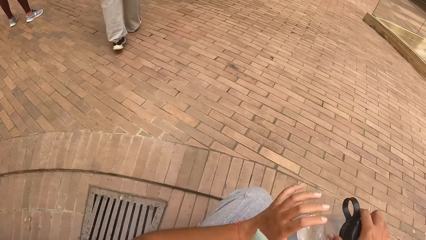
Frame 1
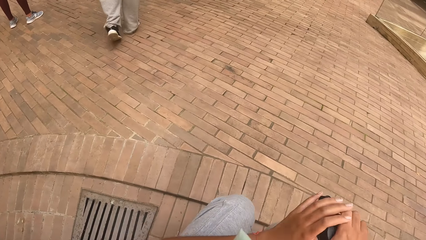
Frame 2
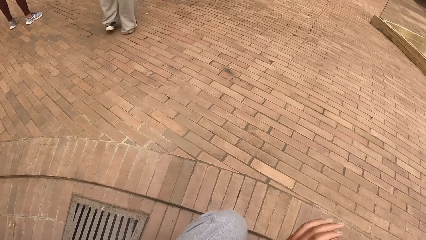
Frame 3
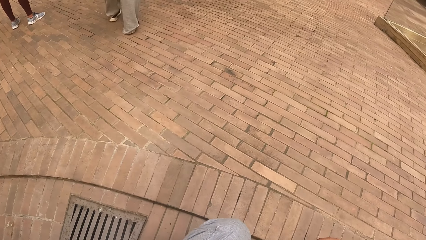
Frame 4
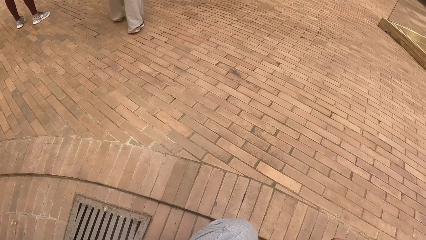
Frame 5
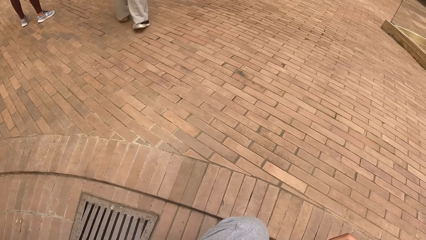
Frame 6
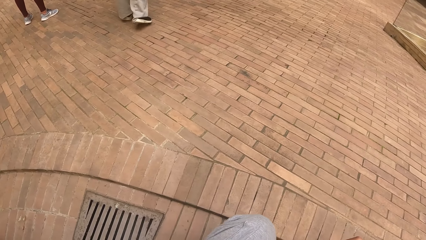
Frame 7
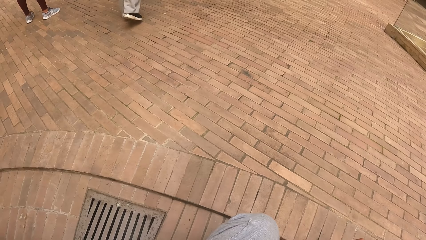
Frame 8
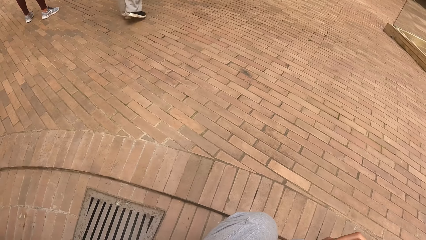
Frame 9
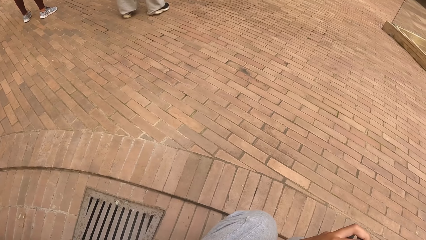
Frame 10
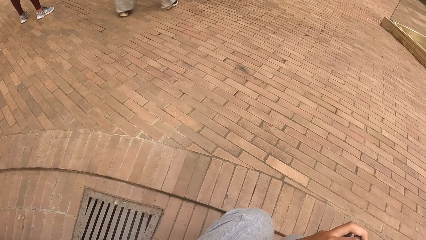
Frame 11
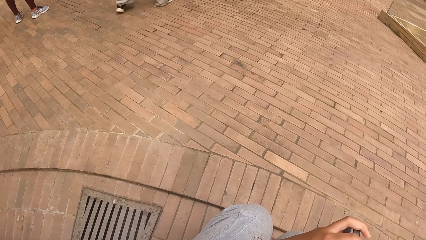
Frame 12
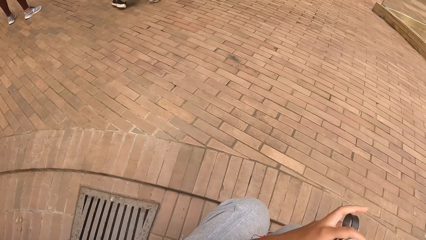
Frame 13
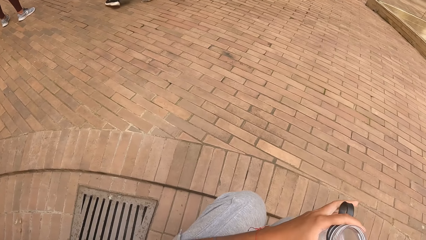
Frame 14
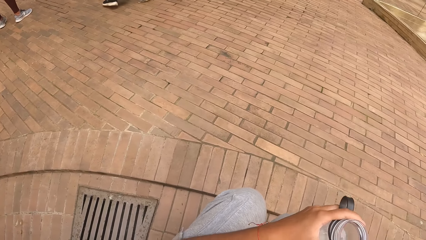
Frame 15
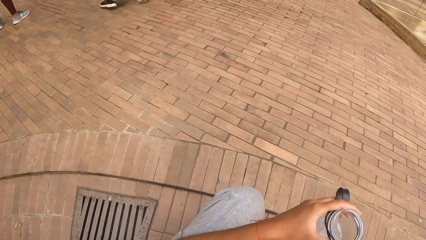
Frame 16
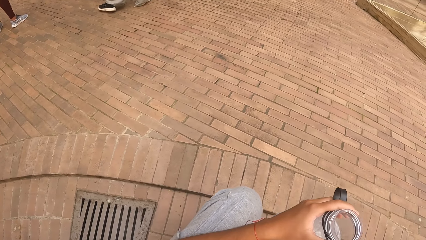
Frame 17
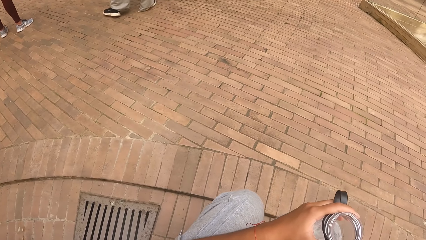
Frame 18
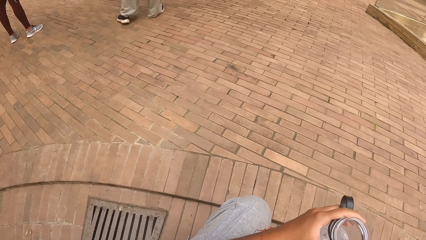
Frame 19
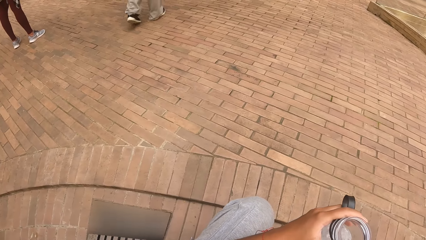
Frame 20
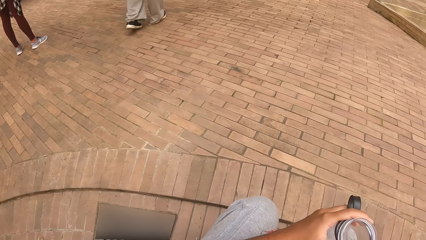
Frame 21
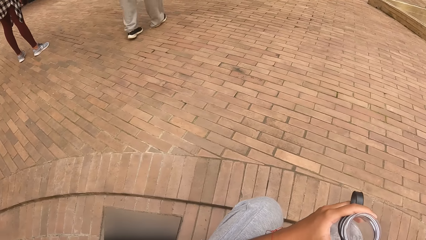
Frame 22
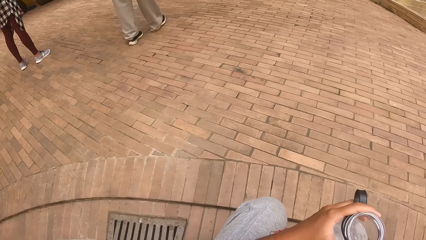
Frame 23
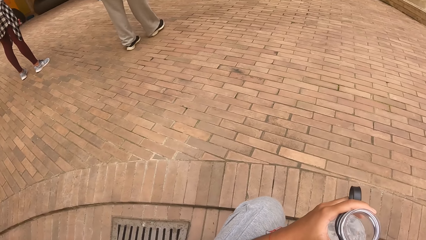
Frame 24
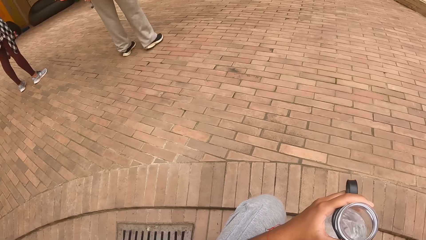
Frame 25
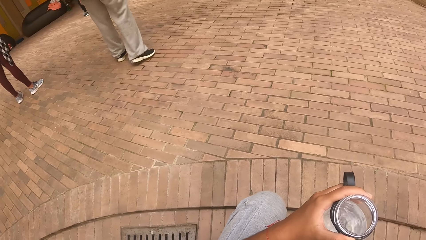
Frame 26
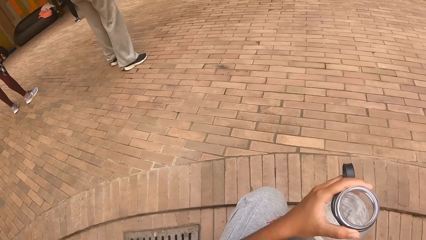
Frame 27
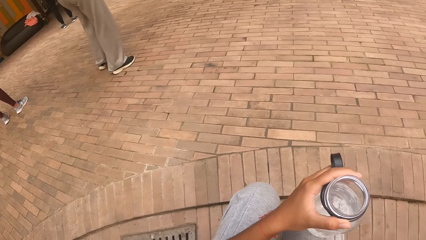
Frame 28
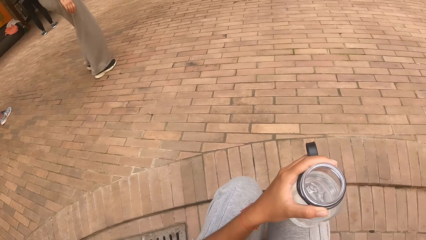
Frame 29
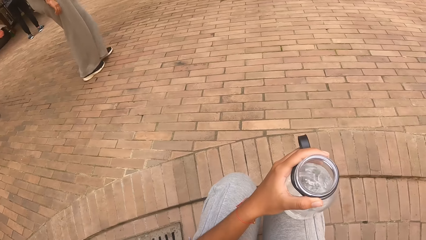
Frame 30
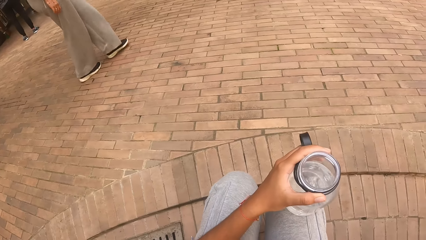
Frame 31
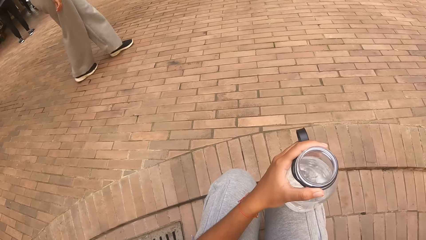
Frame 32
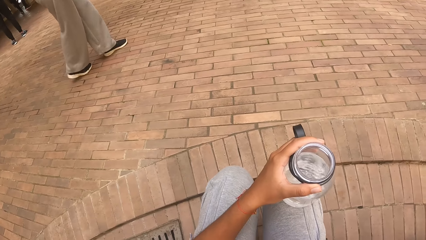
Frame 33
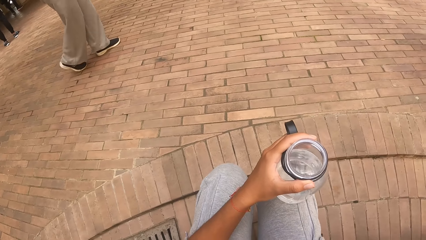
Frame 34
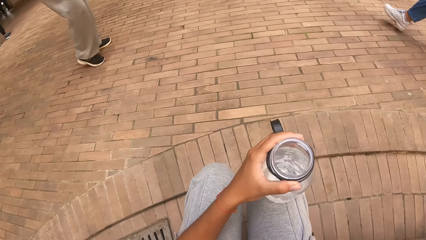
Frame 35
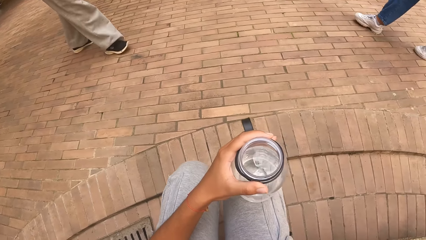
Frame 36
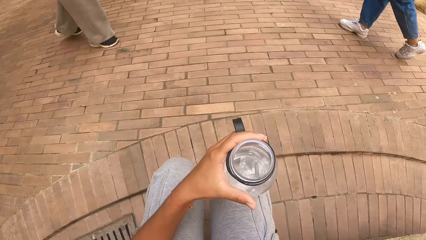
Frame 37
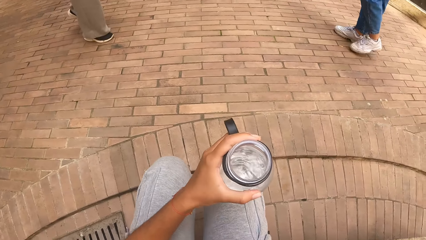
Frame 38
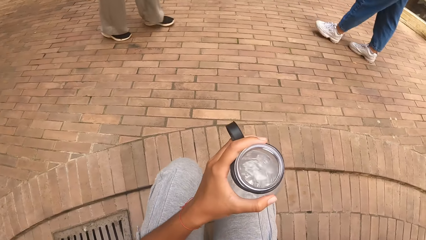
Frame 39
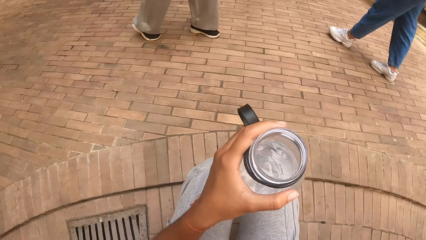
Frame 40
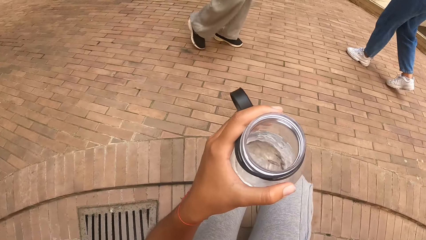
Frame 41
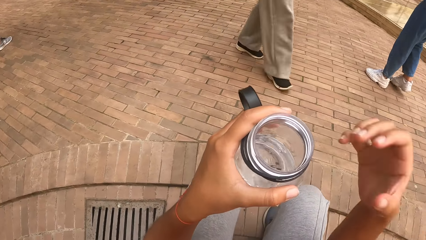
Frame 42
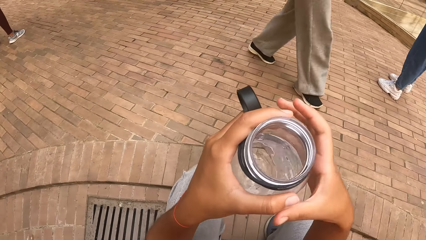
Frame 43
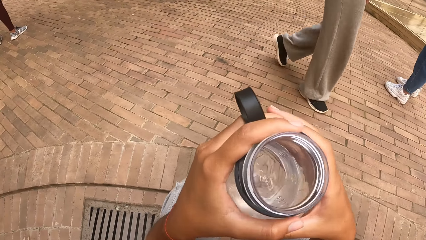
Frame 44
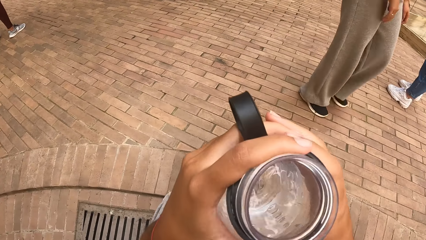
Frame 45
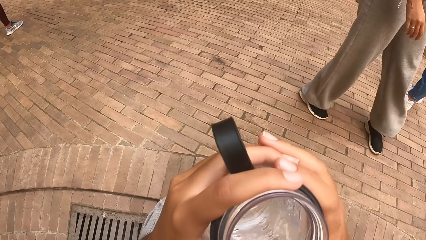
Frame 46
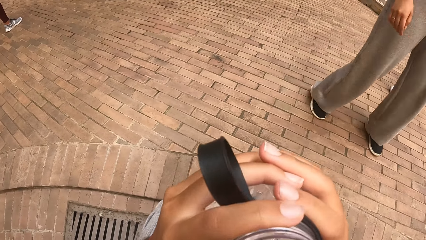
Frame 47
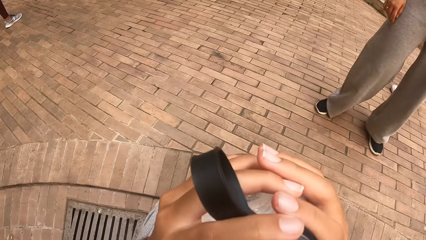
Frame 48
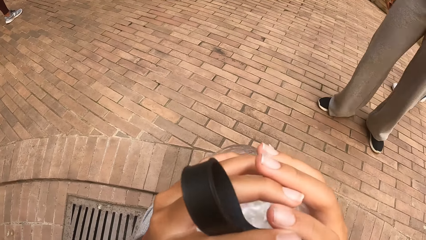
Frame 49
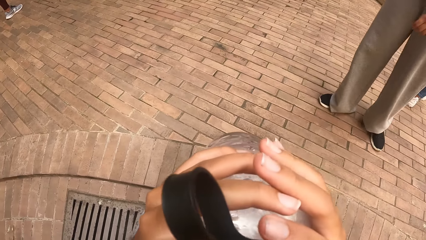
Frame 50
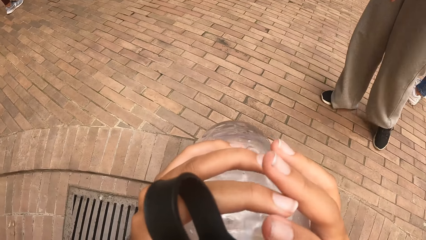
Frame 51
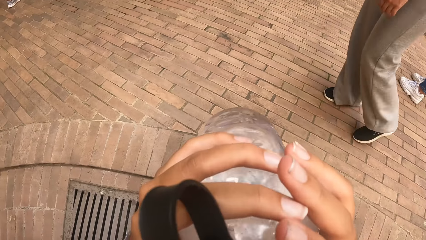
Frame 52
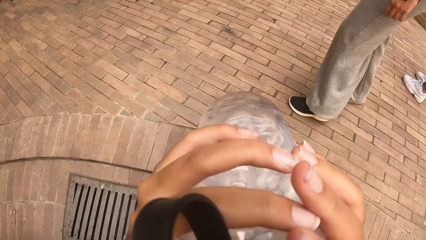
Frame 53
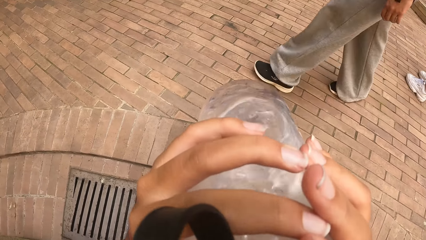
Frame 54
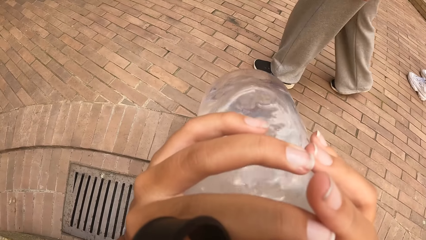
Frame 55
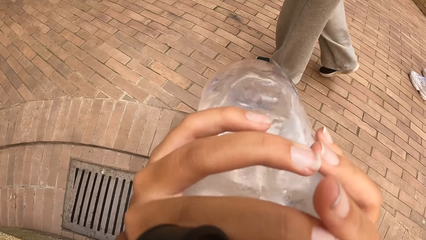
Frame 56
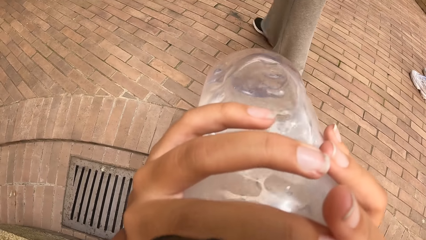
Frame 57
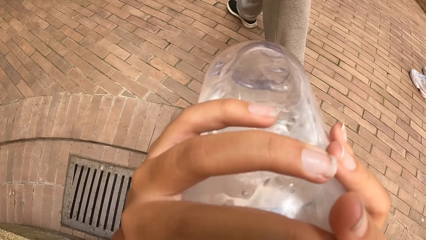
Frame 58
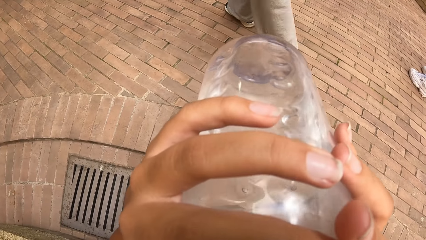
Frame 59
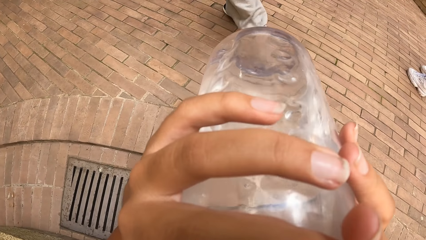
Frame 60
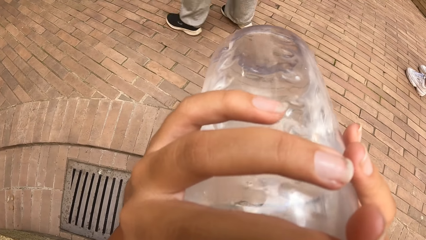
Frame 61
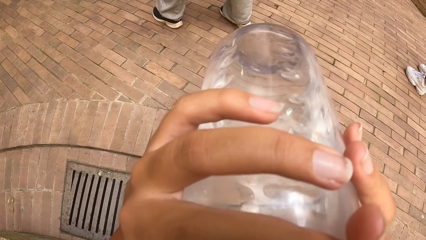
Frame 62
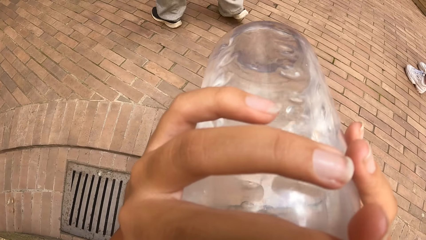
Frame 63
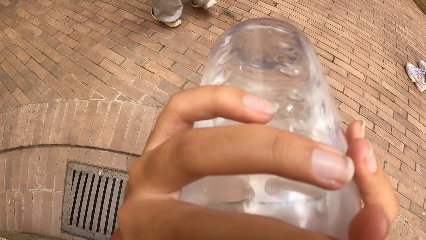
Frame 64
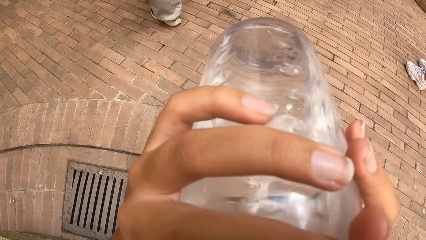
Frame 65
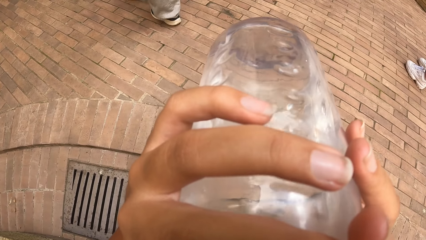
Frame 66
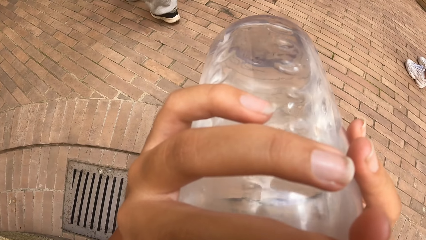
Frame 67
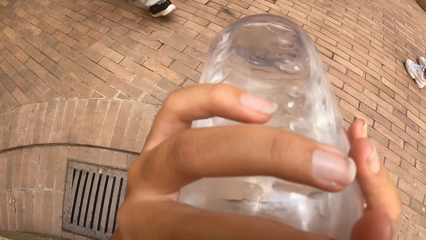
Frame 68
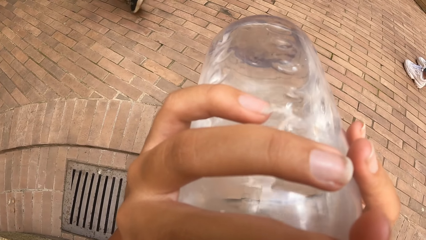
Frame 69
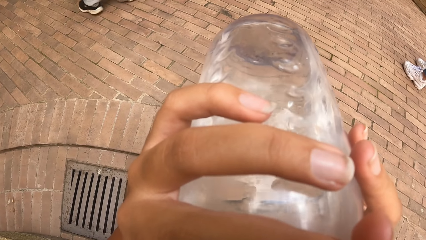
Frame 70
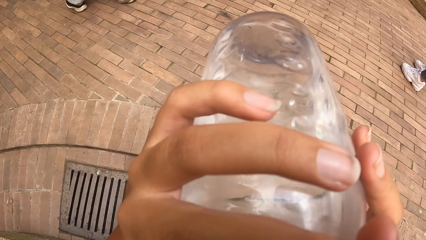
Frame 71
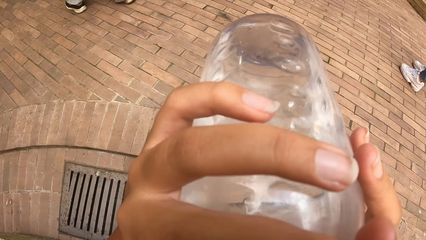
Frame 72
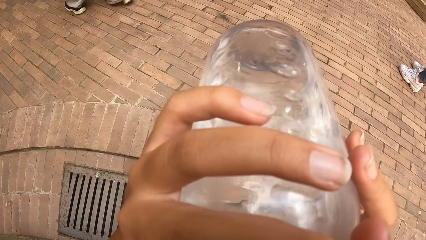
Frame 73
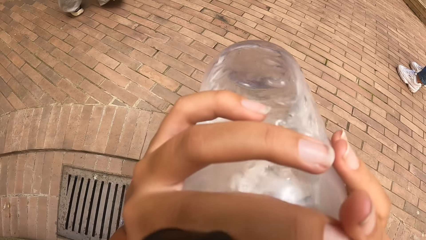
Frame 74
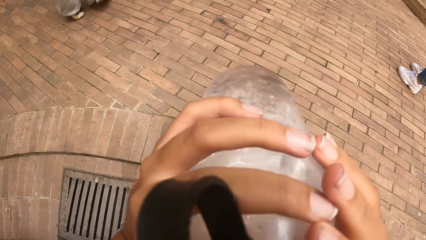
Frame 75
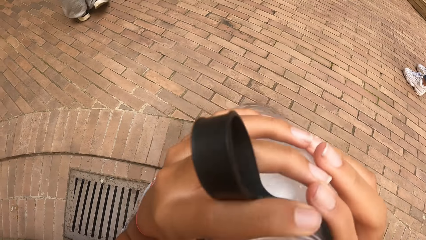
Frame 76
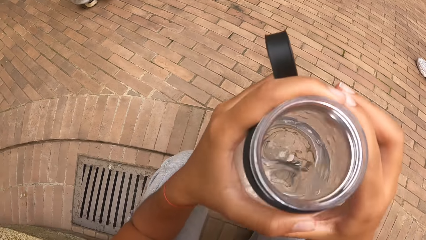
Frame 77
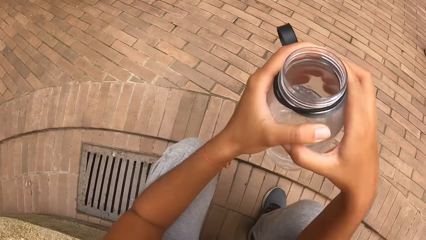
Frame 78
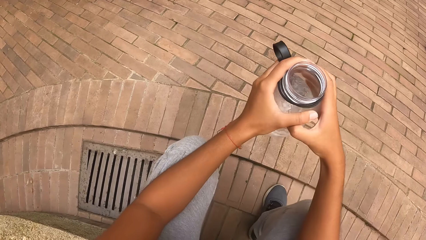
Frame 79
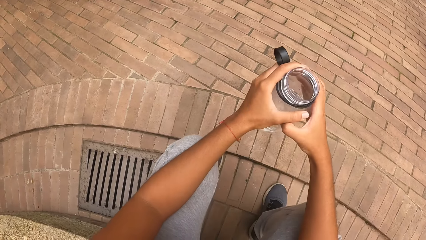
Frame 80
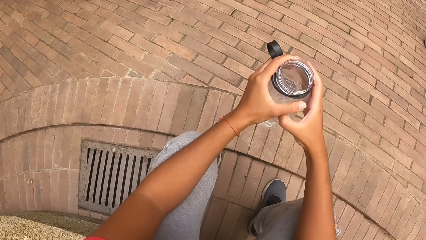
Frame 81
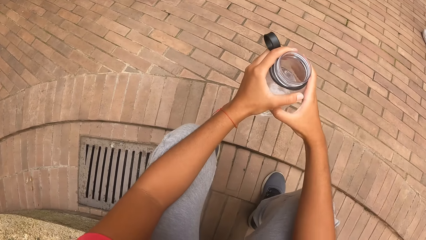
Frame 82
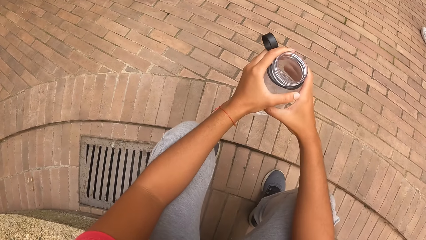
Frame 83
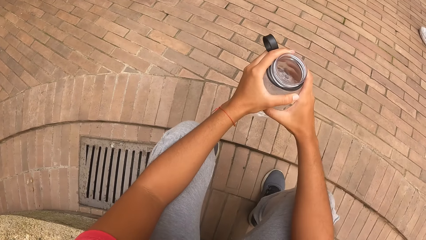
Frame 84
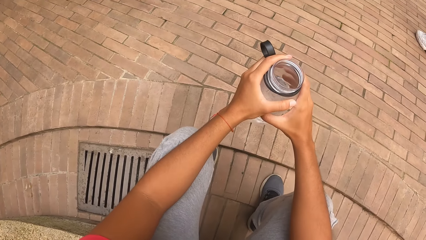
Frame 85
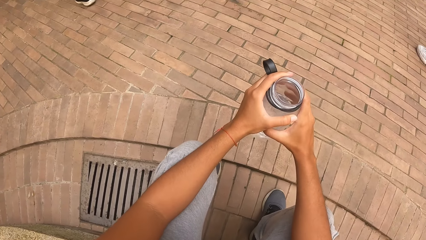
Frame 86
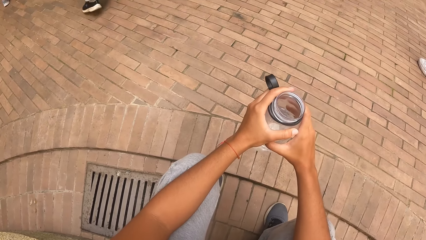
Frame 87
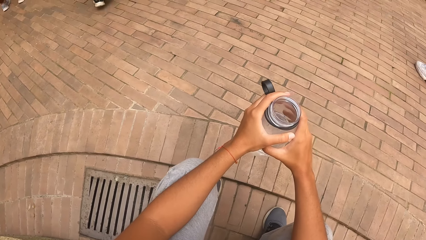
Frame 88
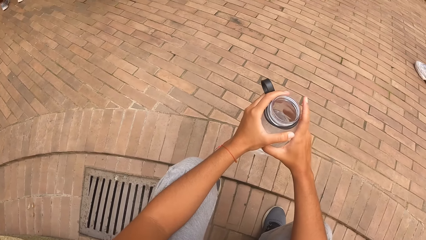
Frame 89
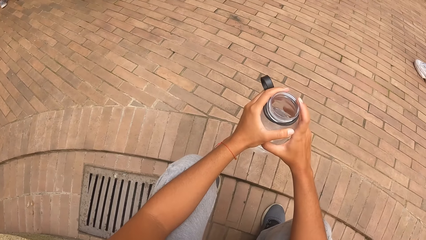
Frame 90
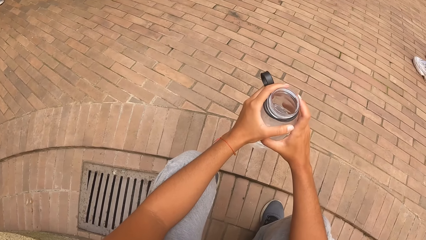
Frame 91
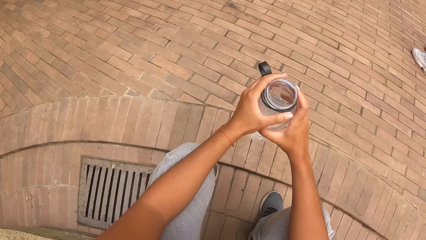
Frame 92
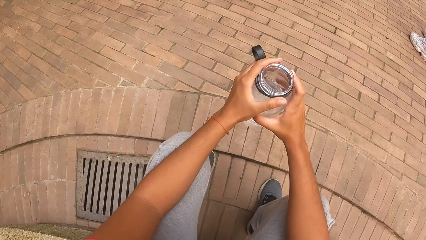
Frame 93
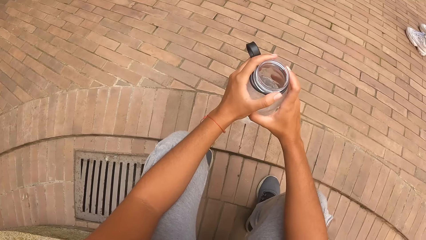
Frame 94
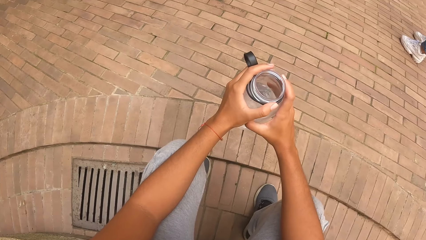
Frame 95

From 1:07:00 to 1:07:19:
The camera wearer sits on the marble floor. She holds the water bottle in her right hand. She holds the water bottle in both hands. She opens the water bottle. She holds the water bottle in her left hand on her lap. She holds the water bottle in both hands. She drinks water from the water bottle in her hands. She withdraws the water bottle from the mouth. She holds the water bottle in both hands.
